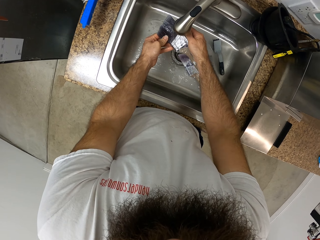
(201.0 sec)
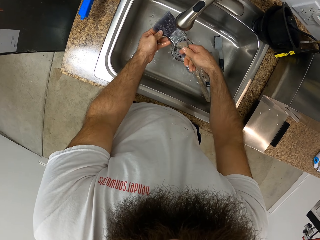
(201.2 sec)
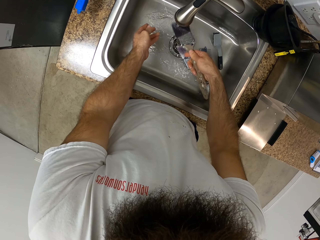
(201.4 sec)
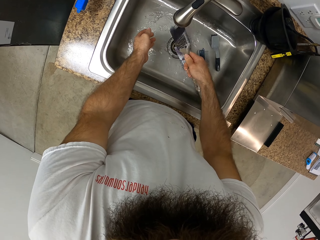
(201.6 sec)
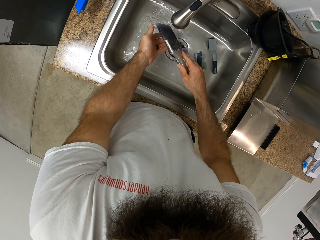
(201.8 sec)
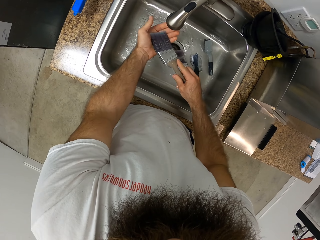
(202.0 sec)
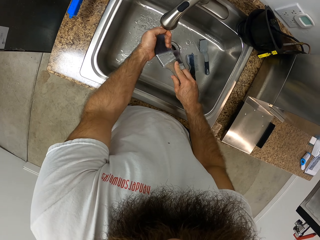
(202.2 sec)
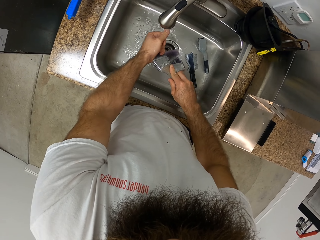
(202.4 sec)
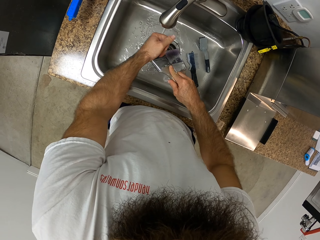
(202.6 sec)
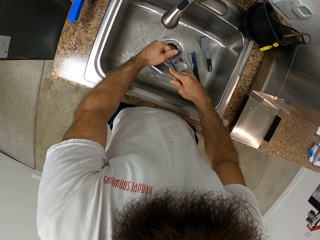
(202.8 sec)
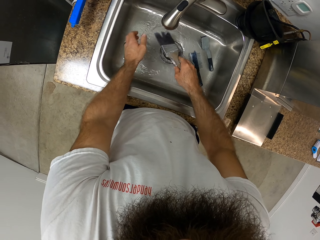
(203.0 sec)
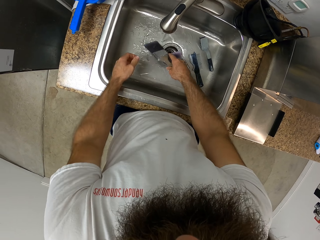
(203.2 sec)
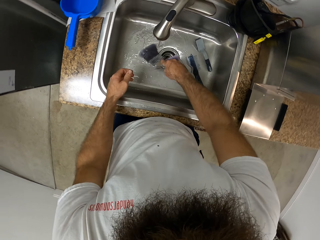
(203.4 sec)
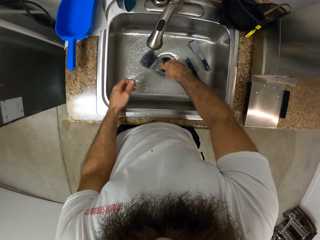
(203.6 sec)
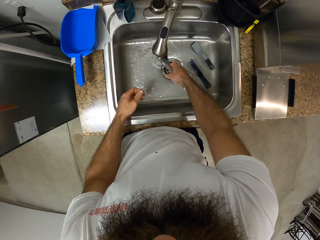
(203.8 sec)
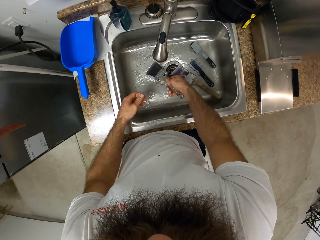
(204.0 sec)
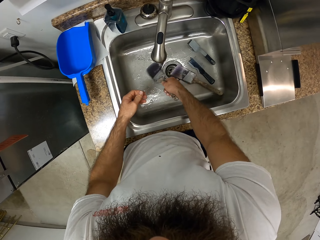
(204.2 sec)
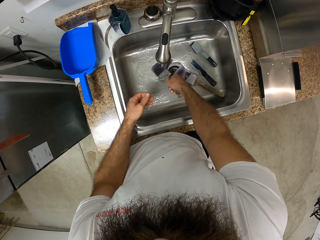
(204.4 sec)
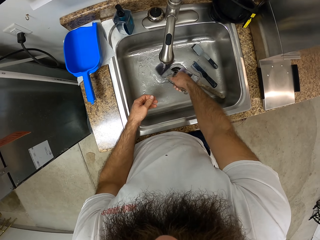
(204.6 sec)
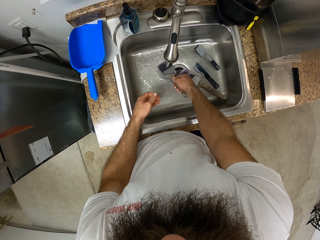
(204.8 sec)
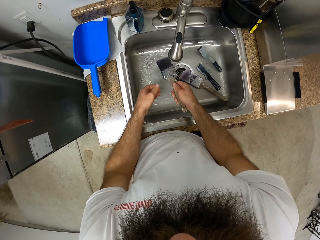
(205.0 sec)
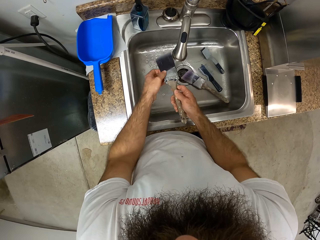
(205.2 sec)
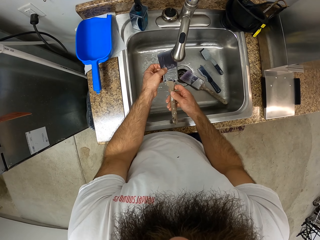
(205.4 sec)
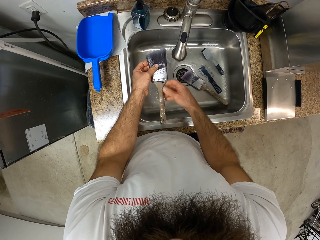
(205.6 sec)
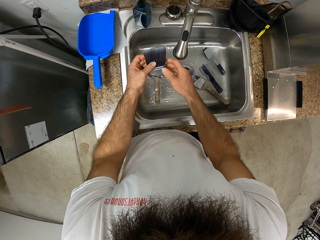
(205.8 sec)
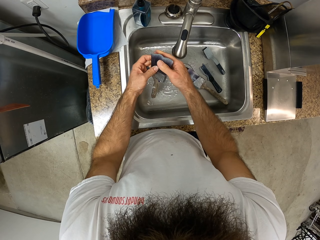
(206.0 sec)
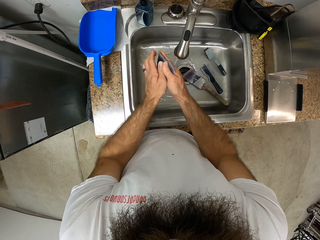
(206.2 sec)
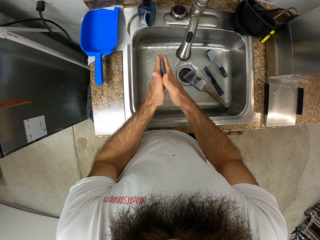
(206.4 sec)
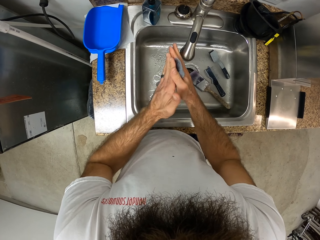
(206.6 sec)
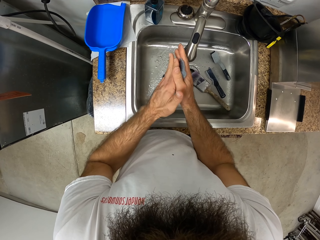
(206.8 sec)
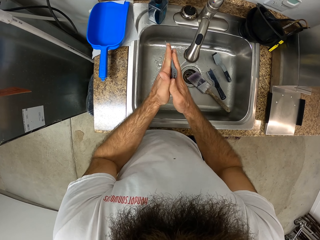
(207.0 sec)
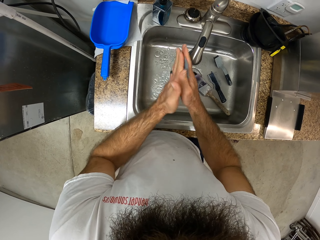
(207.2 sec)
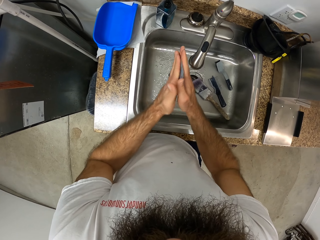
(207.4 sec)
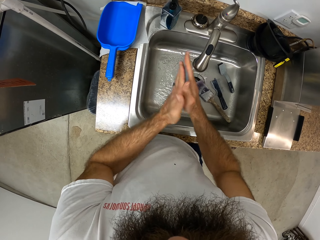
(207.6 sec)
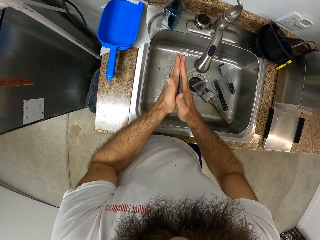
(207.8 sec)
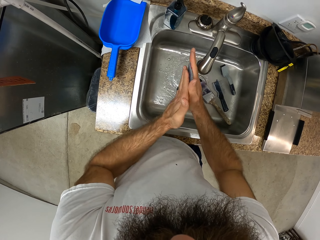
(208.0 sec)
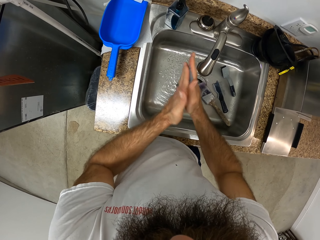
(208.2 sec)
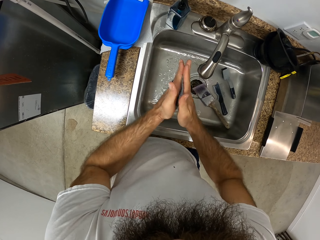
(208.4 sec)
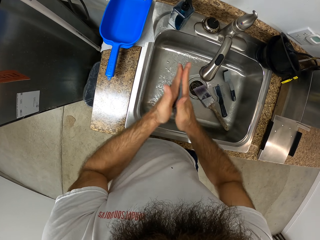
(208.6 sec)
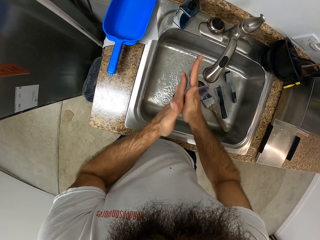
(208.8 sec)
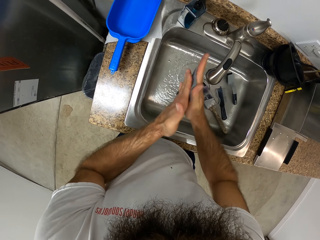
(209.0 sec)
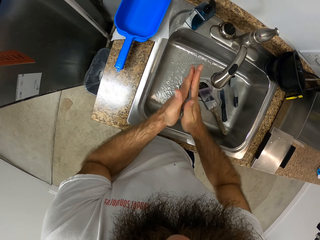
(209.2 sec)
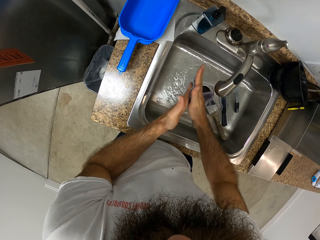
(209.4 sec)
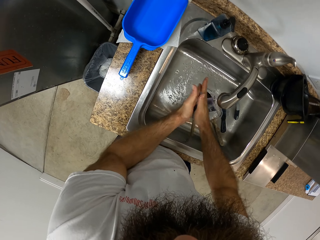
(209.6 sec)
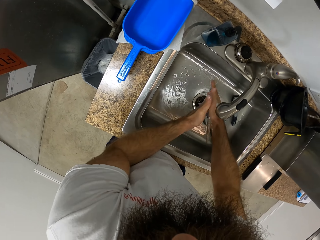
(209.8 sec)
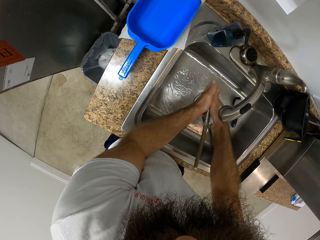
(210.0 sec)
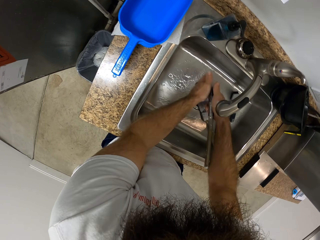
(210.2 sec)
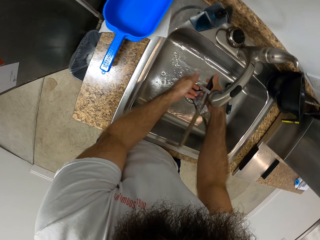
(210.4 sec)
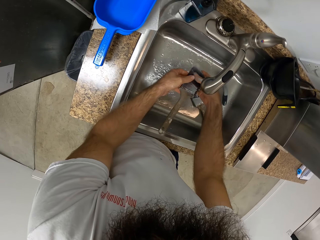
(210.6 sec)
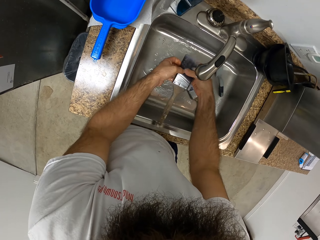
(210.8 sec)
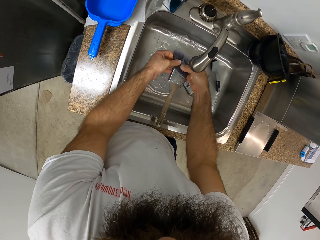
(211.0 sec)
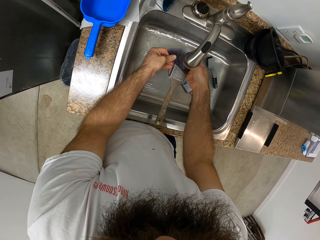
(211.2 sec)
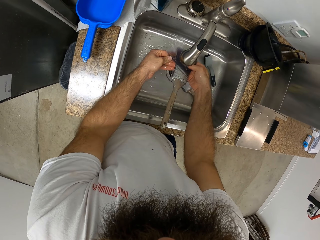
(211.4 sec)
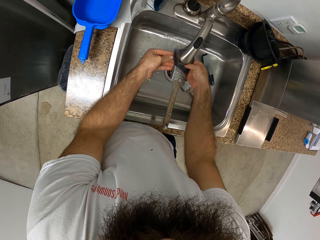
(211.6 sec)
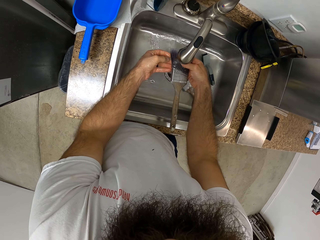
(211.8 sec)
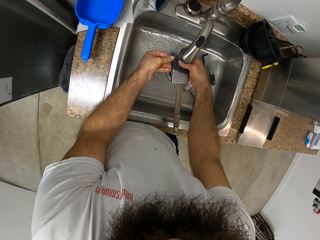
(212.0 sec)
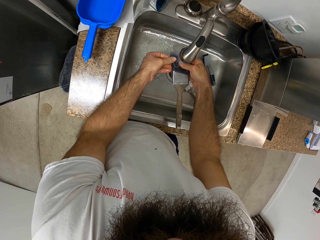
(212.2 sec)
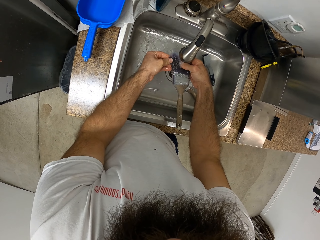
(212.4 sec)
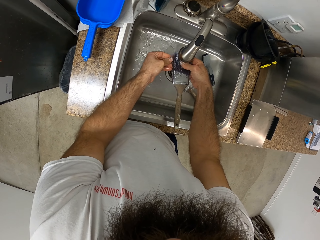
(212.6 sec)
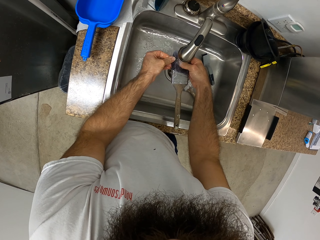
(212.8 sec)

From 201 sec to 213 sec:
The camera wearer squeezes the painting brush. They rub the painting brush on the sink. They rub the painting brush with hands.

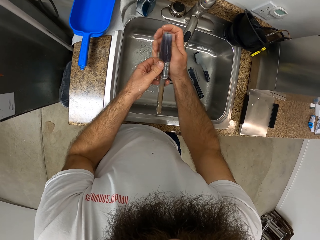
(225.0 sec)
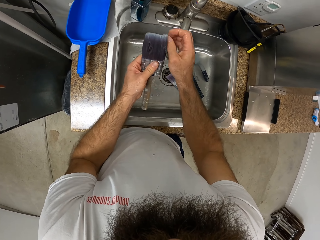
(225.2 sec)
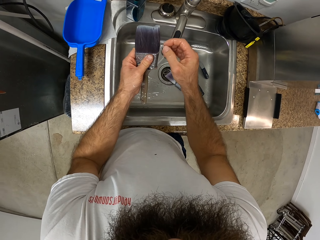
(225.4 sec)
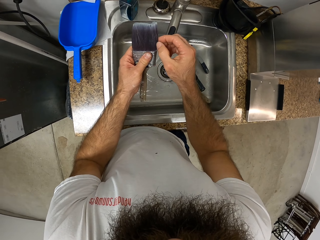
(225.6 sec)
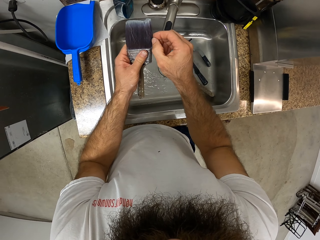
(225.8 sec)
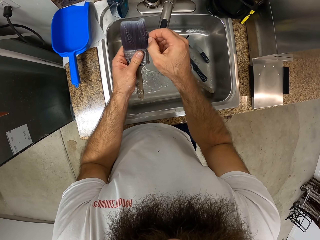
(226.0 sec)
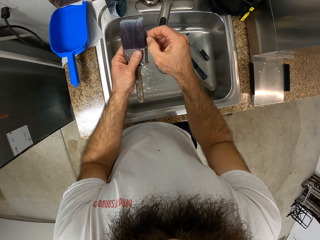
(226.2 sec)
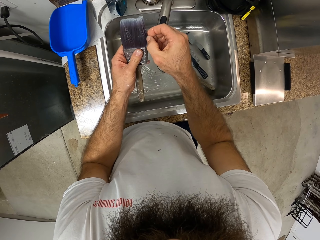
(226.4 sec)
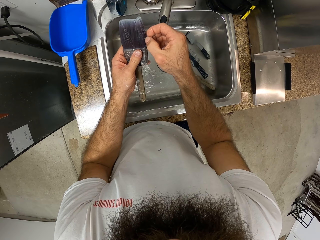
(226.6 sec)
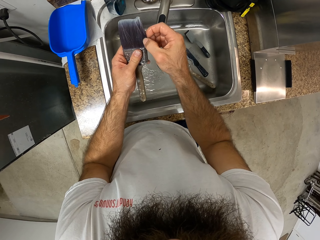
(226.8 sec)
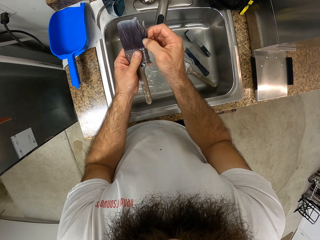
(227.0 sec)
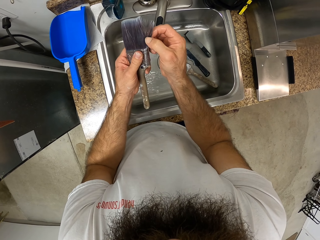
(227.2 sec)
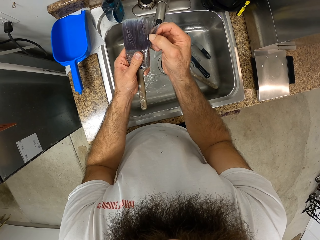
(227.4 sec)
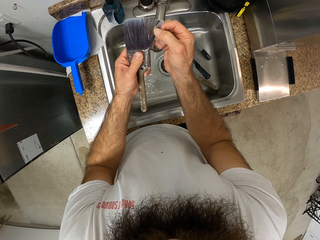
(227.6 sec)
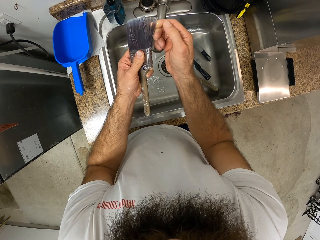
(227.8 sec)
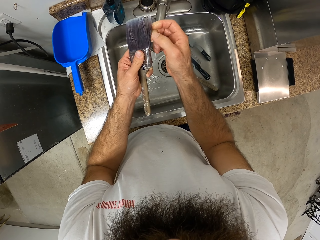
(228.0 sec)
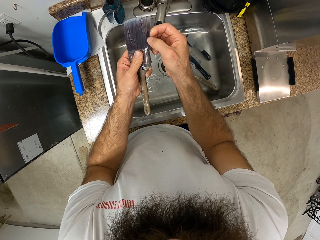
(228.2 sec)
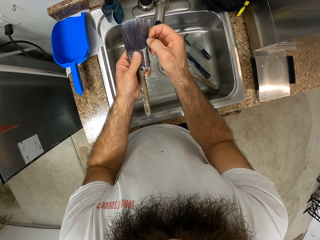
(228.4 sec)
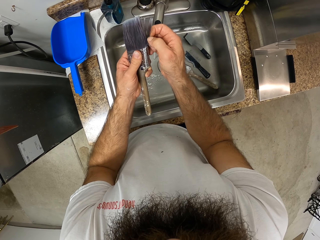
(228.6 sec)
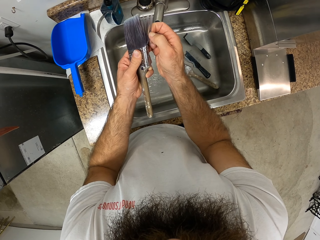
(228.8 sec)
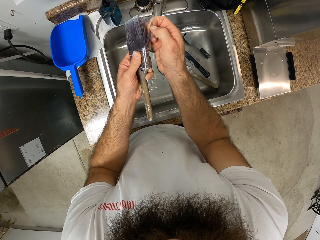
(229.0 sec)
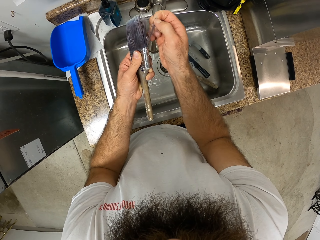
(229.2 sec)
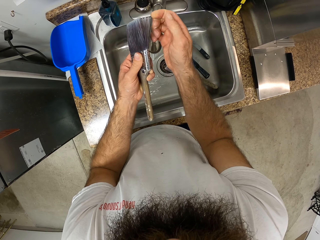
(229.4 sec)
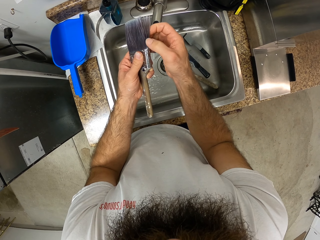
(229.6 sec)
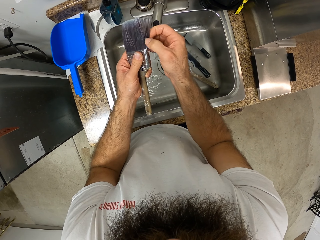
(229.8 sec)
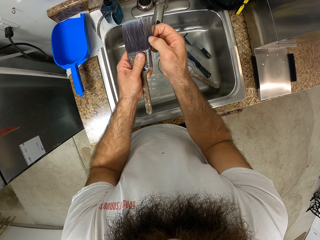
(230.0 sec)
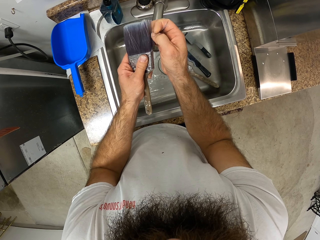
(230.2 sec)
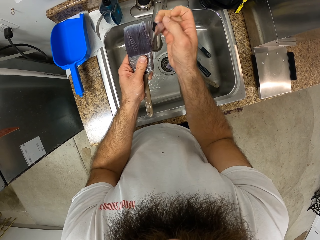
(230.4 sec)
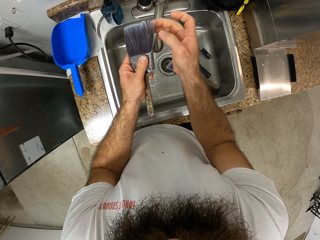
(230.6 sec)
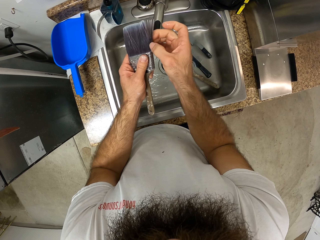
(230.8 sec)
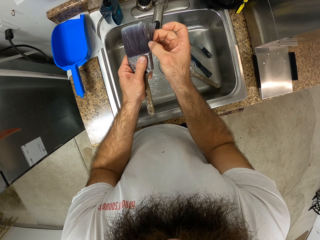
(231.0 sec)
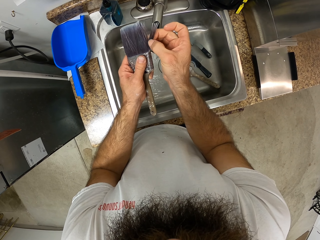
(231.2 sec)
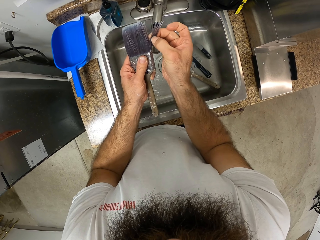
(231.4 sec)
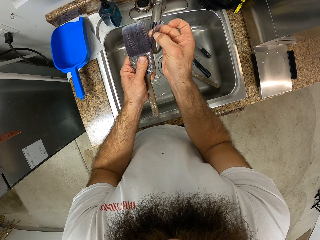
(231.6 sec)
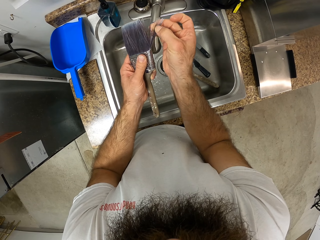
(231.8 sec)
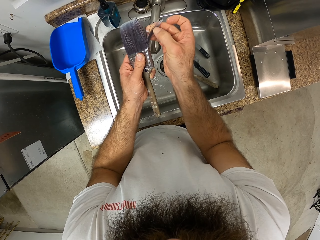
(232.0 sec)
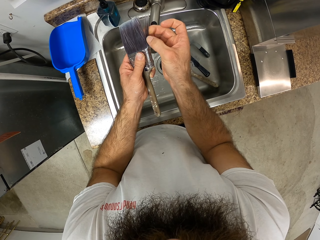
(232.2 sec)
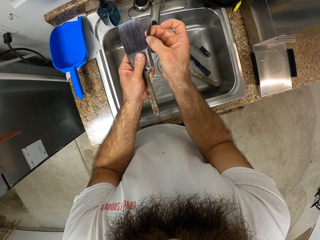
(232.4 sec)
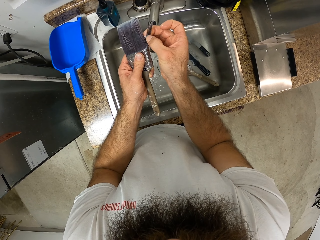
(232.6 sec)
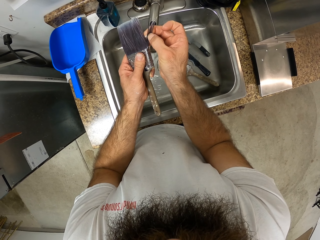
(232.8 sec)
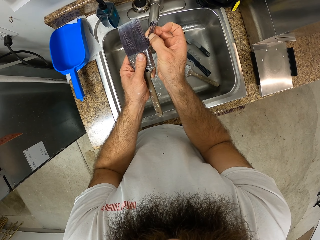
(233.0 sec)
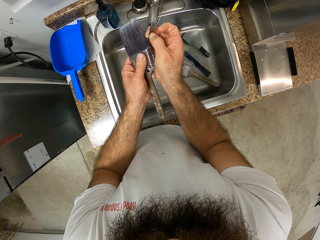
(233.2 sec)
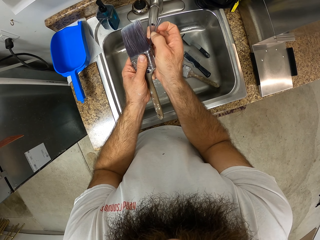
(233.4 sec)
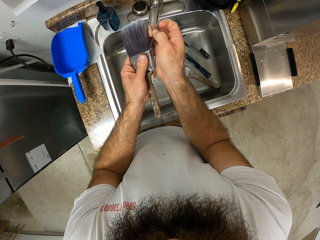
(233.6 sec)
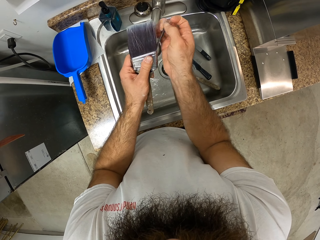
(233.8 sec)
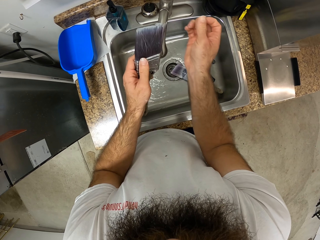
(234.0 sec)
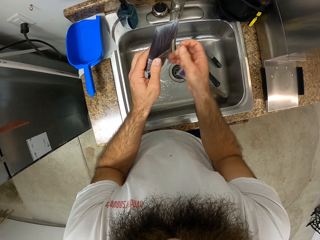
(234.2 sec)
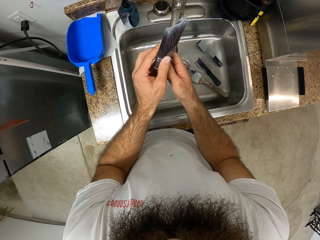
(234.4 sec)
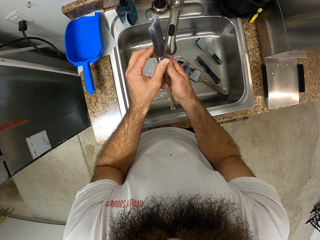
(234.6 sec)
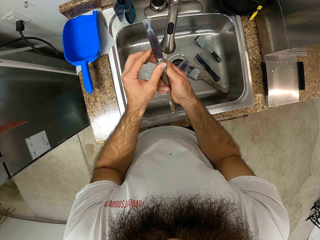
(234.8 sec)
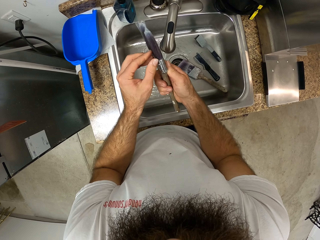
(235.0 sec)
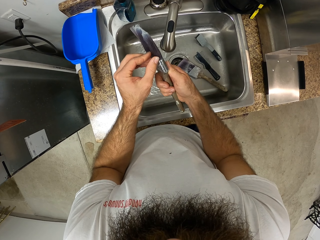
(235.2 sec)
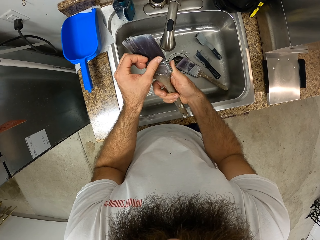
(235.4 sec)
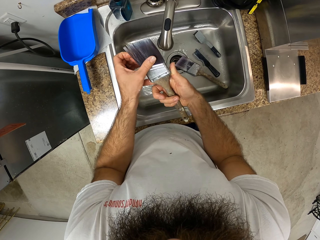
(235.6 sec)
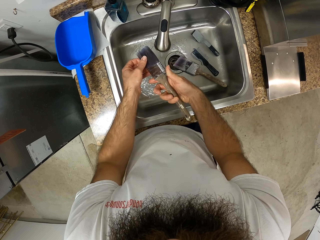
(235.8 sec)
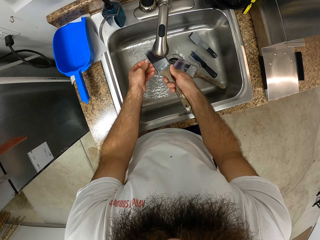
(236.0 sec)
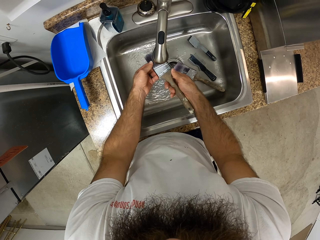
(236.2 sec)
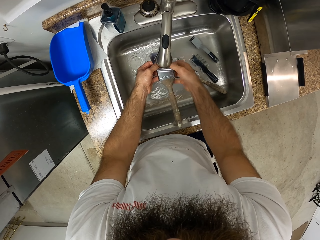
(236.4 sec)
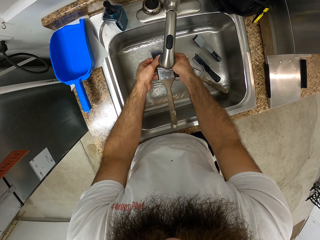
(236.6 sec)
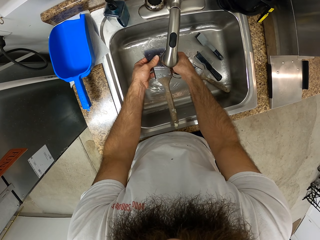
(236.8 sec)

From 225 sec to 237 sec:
The camera wearer pulls the bristles of the painting brush.
